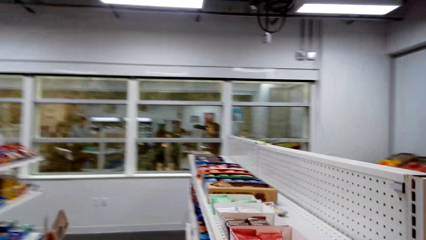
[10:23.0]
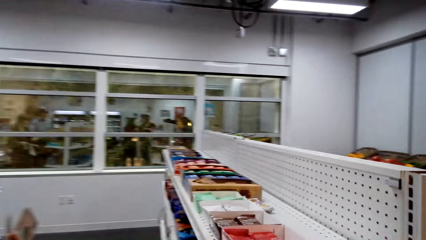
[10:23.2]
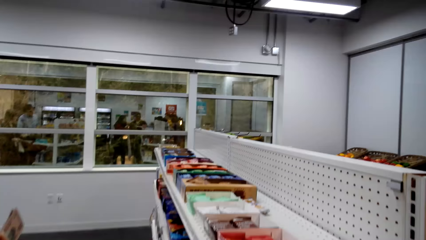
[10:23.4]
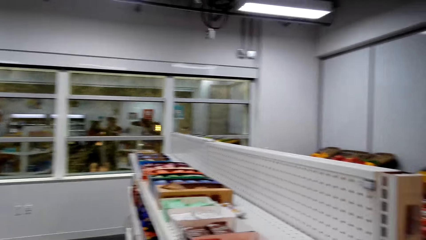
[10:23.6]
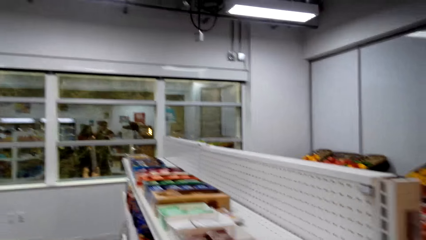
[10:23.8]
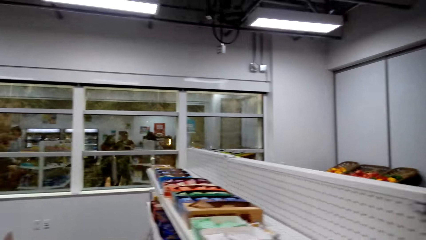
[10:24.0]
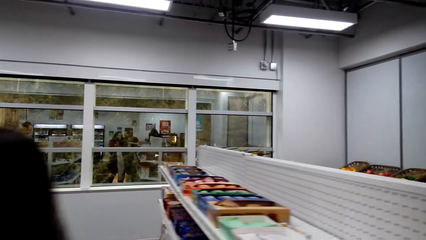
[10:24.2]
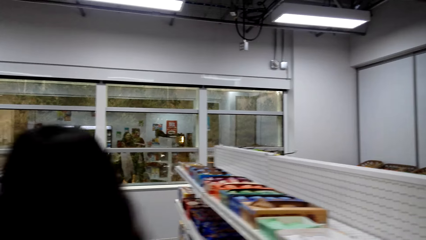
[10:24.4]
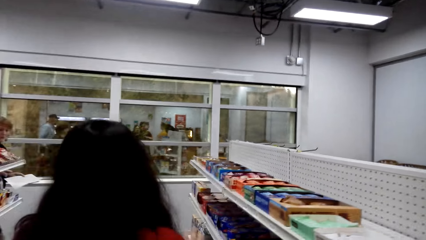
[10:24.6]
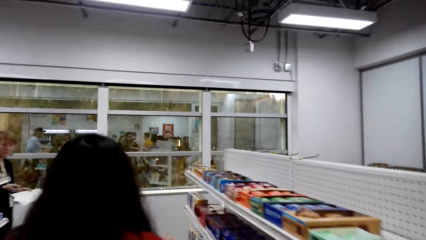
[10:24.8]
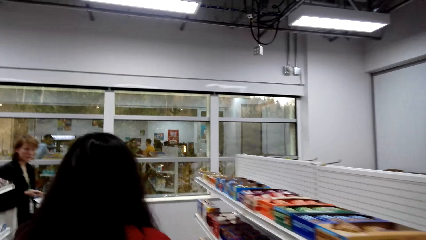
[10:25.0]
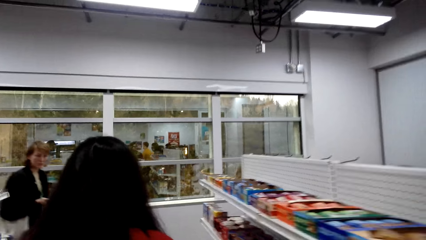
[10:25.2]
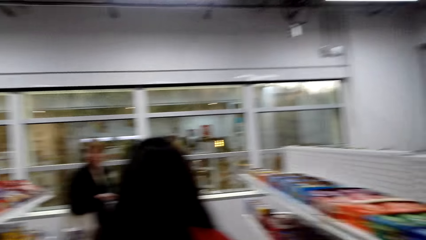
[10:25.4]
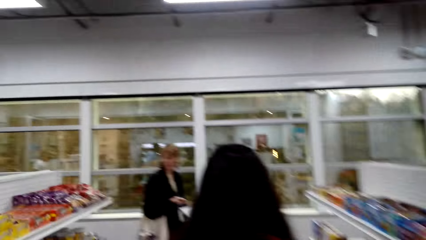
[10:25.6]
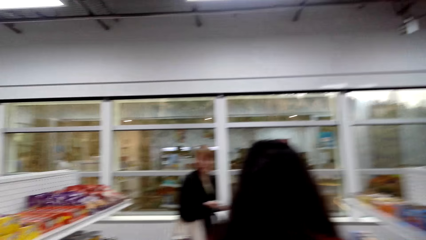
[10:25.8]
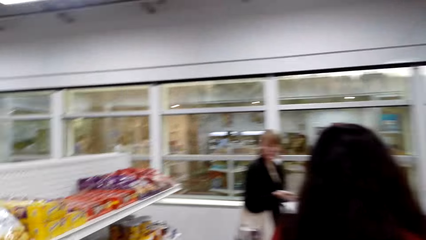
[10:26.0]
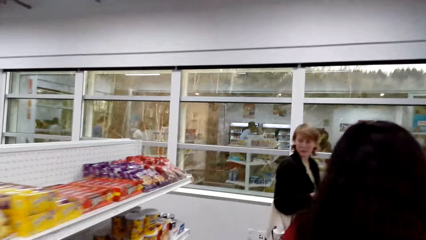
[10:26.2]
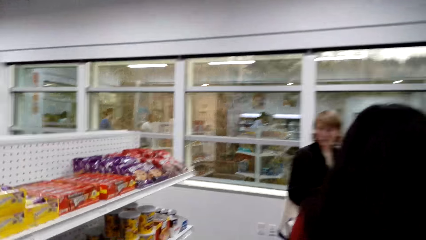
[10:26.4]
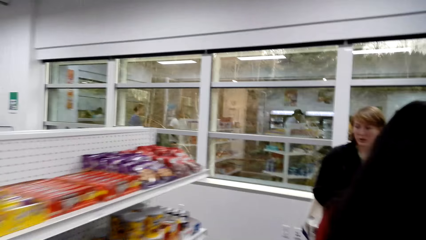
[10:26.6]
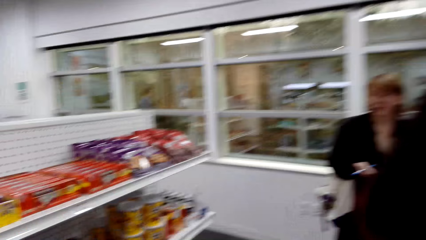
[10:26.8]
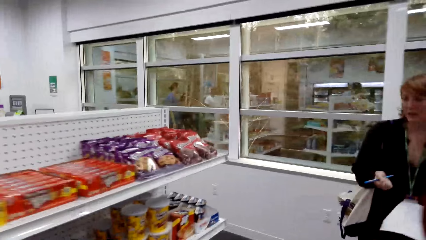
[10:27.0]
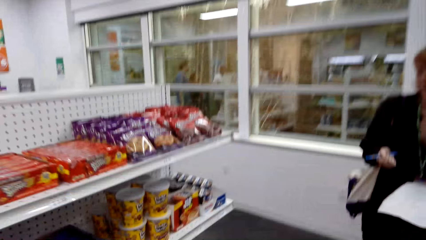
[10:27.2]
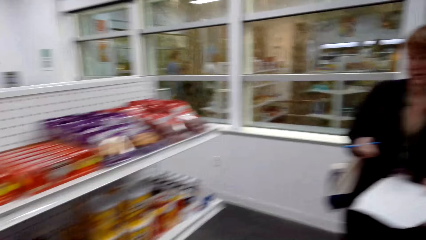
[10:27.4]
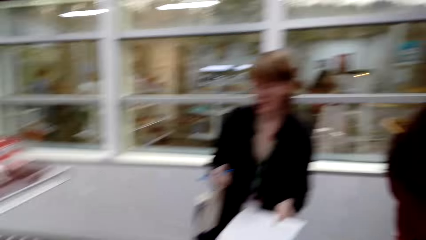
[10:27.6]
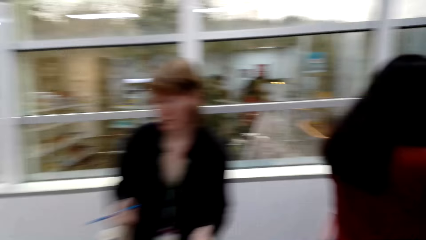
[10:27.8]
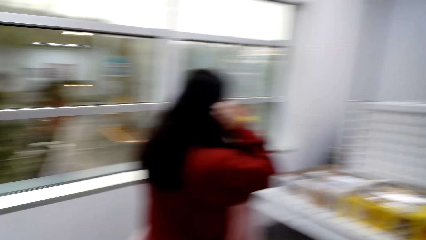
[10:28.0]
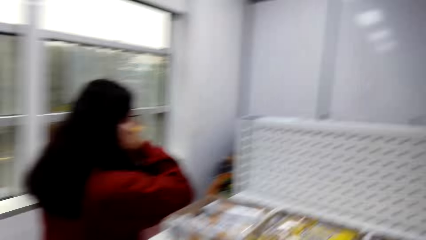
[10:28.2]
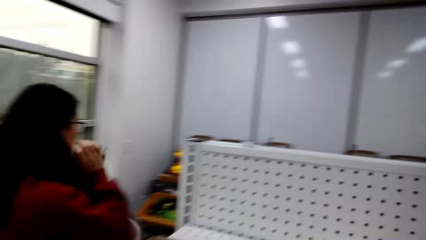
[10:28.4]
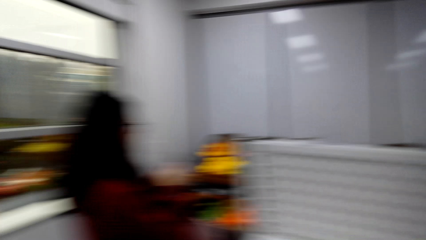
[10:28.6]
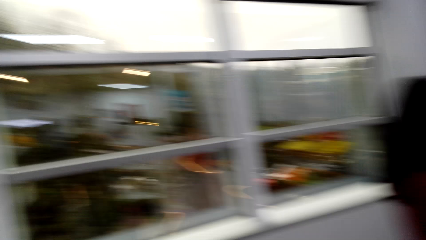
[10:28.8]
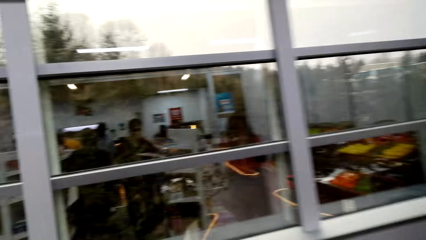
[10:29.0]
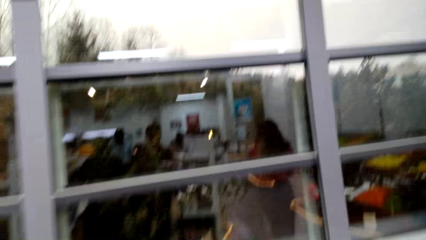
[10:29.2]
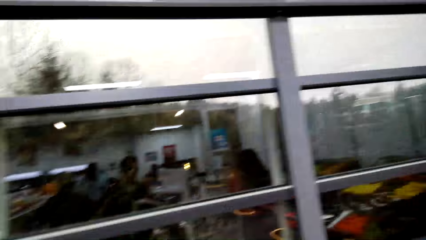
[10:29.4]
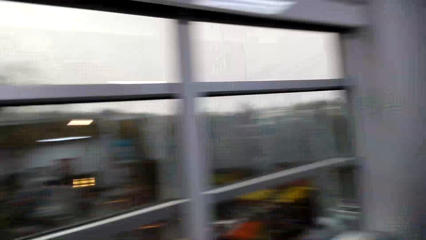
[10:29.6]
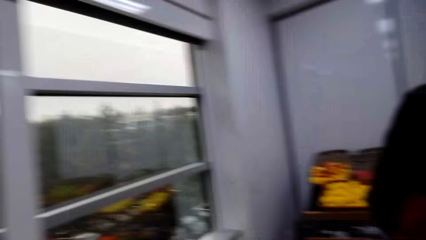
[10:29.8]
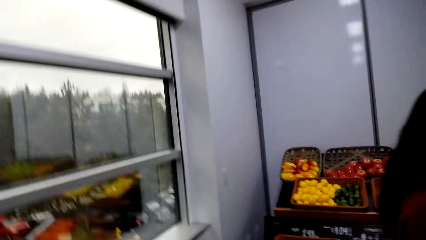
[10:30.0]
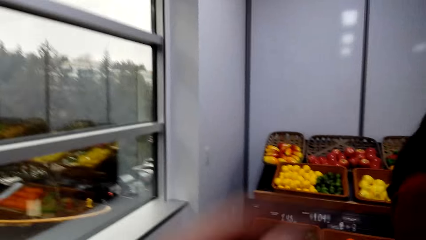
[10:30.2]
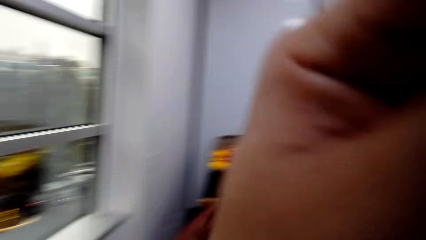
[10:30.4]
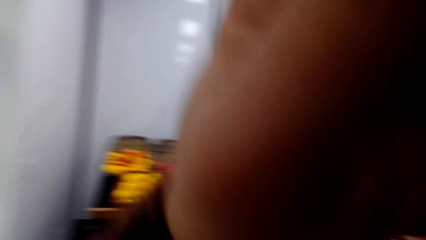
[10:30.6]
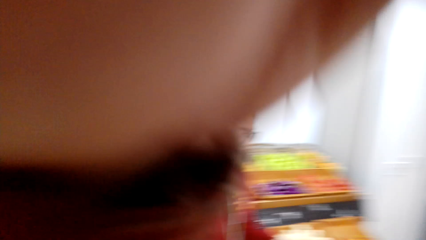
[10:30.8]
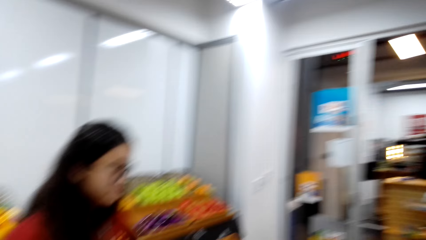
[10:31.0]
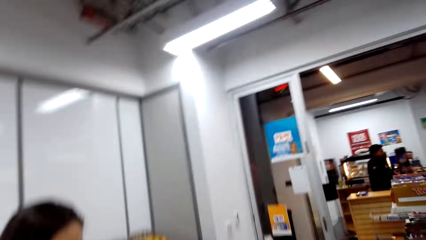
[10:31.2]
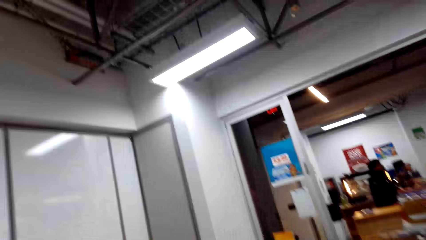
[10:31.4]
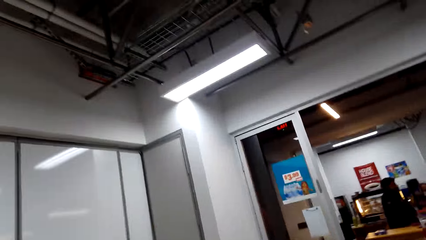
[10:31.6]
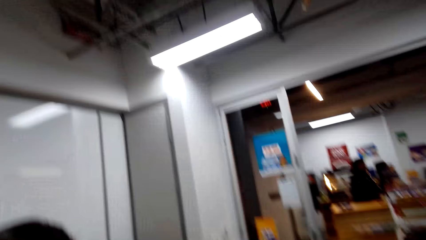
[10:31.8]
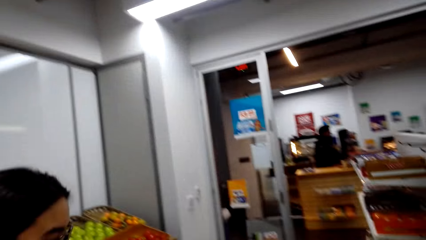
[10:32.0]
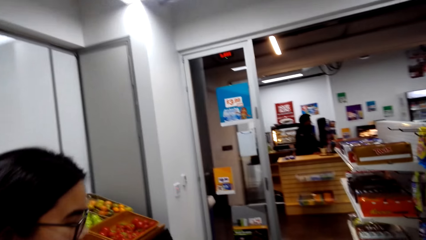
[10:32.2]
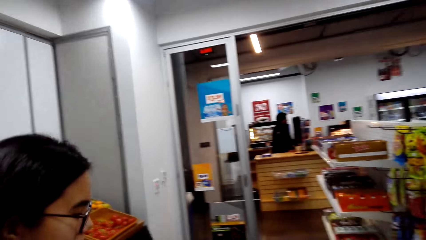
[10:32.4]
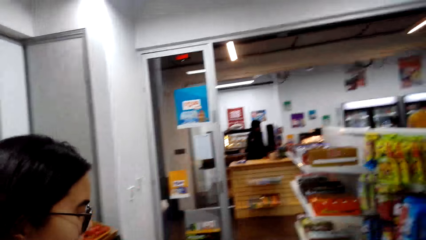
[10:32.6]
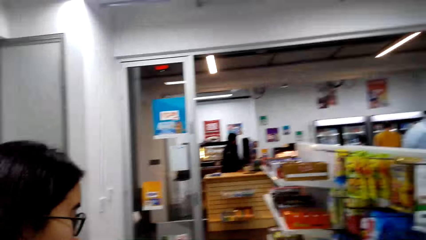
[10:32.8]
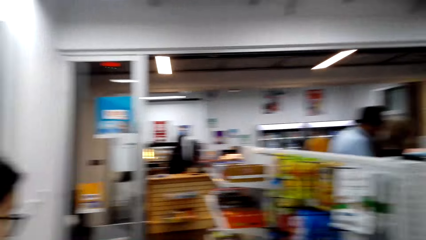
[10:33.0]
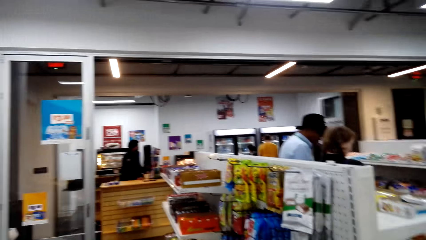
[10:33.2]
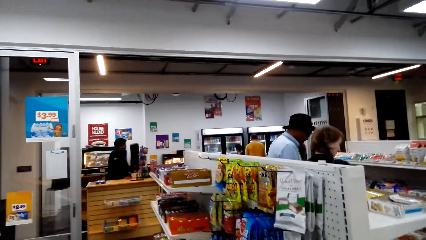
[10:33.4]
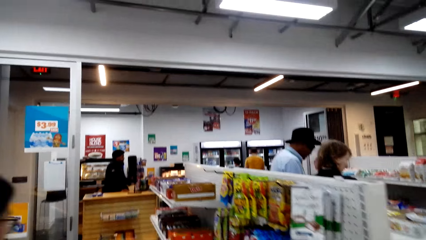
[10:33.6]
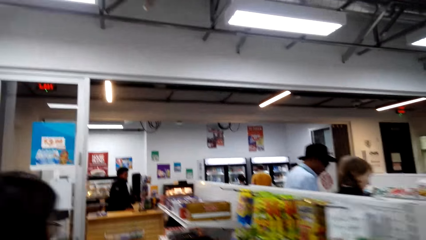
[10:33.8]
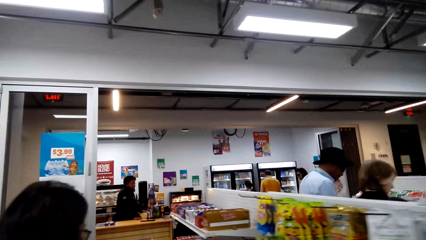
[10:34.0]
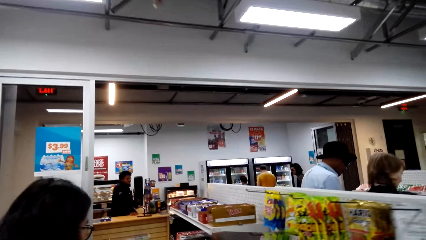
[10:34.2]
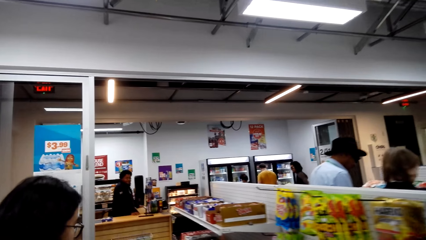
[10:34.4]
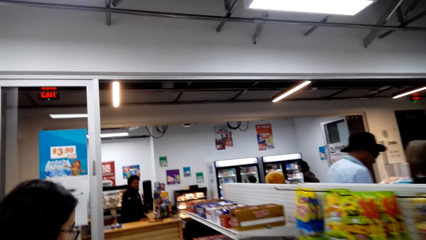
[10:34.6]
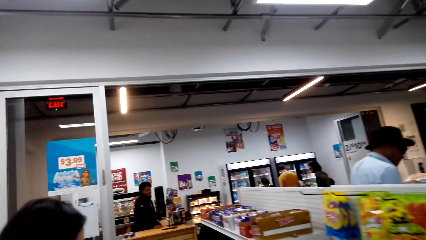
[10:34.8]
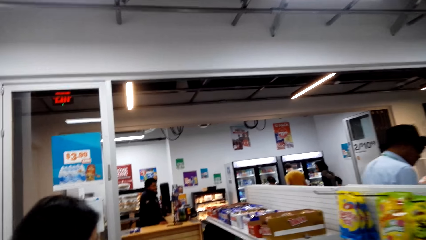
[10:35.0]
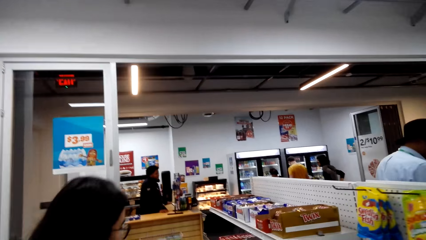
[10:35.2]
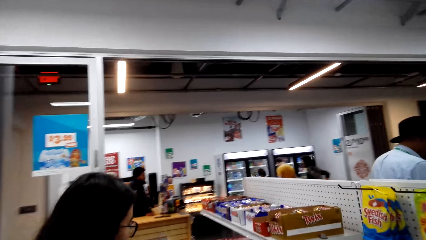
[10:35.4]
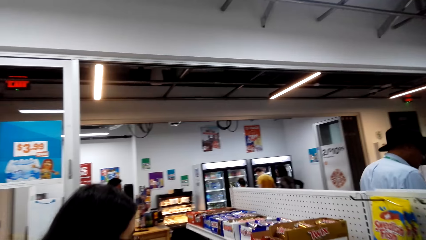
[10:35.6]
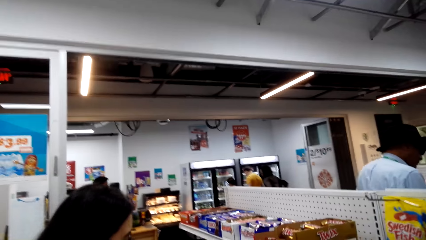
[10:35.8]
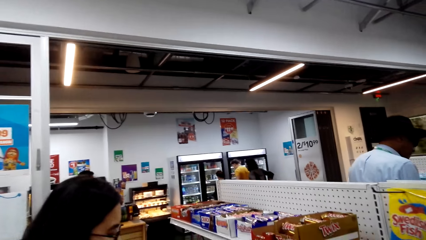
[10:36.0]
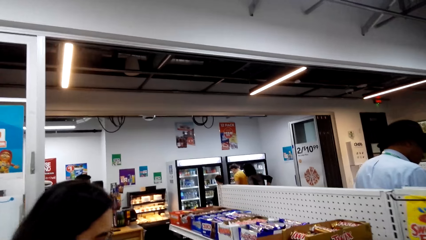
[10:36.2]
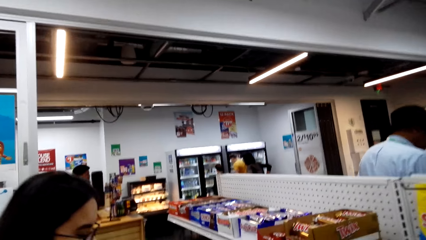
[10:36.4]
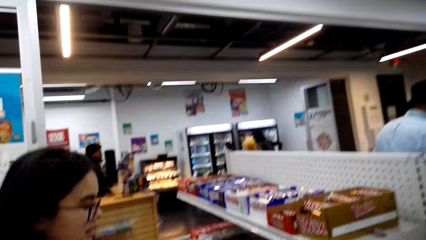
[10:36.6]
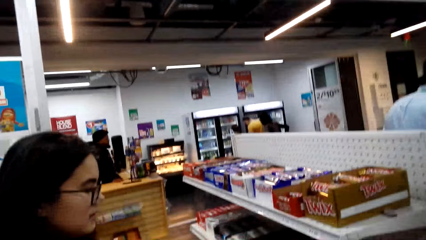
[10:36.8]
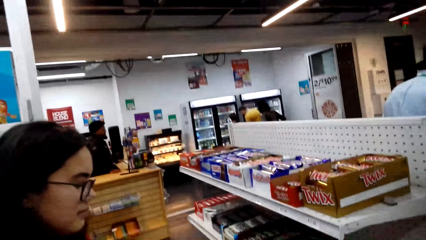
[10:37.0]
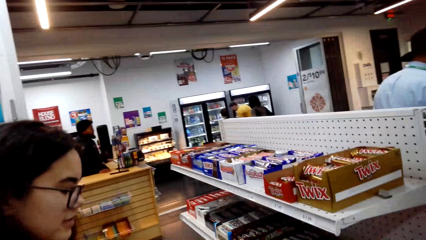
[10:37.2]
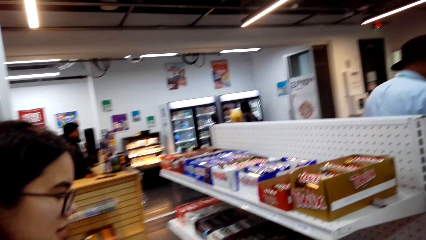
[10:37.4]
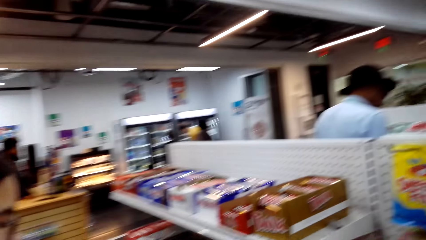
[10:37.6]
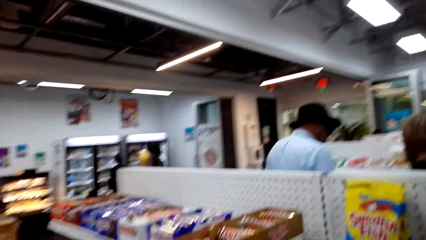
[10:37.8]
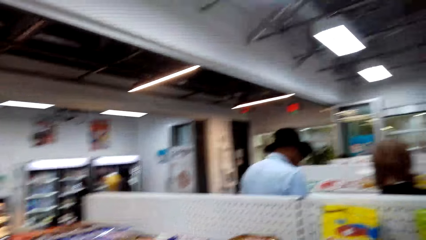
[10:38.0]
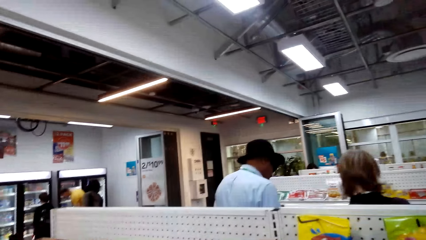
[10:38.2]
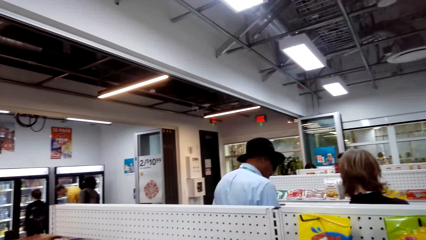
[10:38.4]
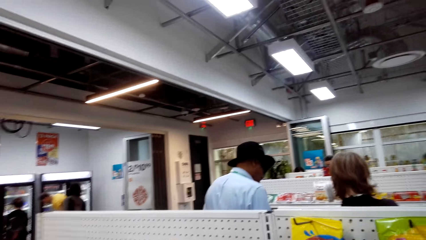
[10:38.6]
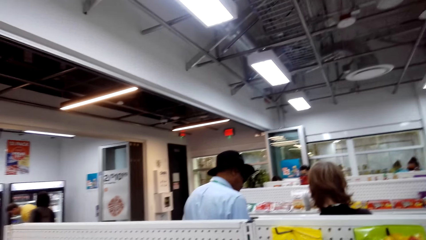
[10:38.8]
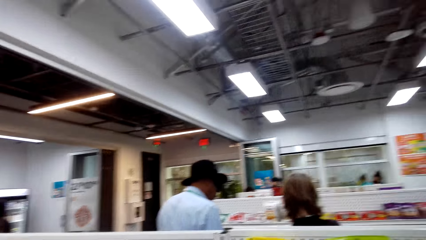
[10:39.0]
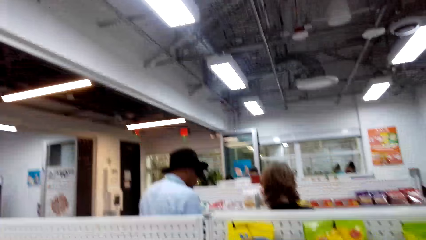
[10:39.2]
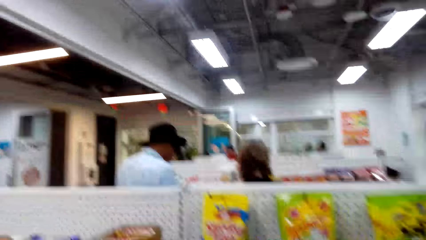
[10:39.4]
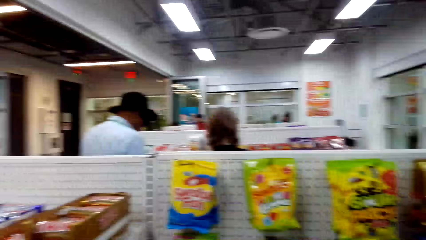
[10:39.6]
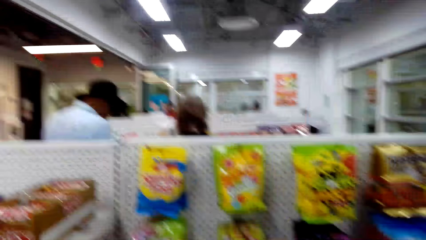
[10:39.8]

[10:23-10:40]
A person talks. The camera wearer talks. They look around. The person talks.
